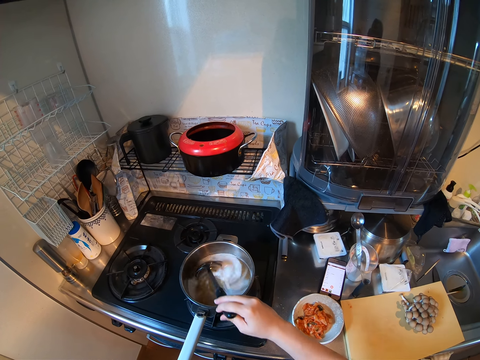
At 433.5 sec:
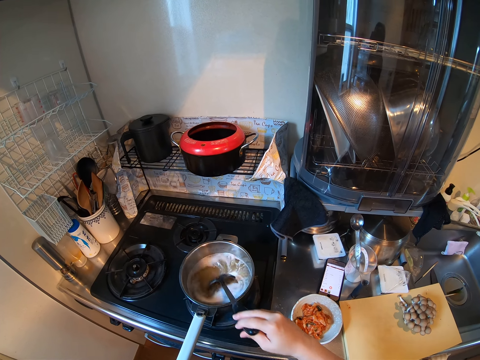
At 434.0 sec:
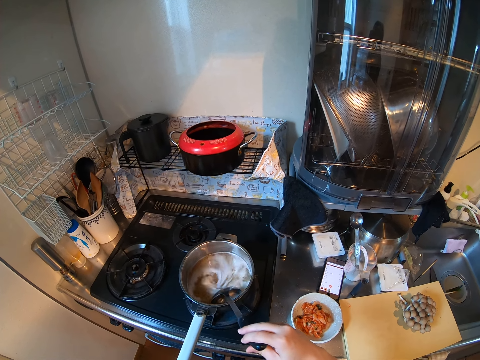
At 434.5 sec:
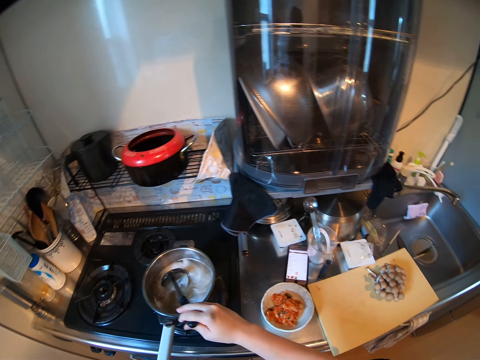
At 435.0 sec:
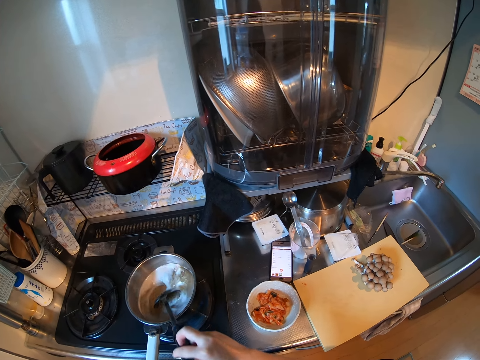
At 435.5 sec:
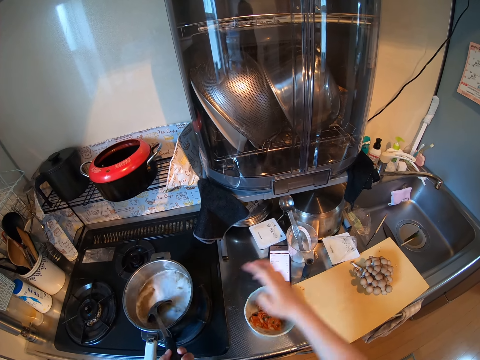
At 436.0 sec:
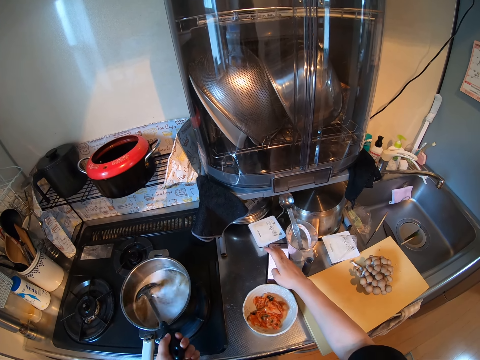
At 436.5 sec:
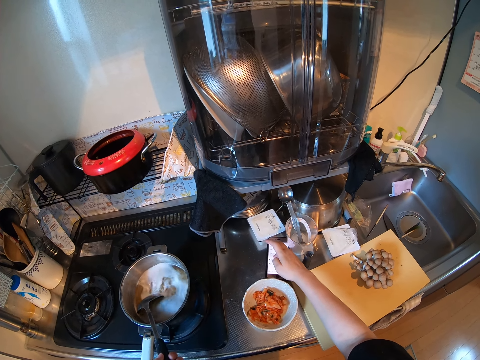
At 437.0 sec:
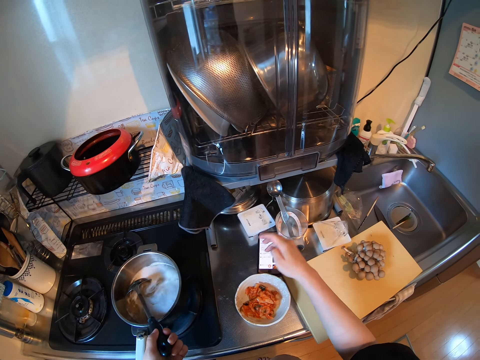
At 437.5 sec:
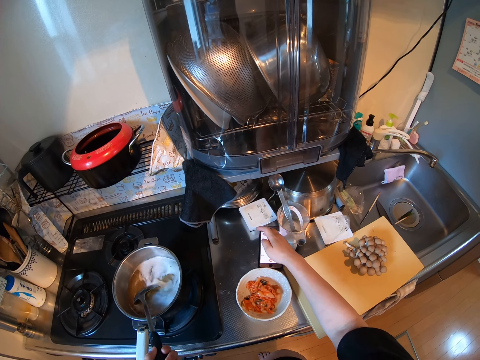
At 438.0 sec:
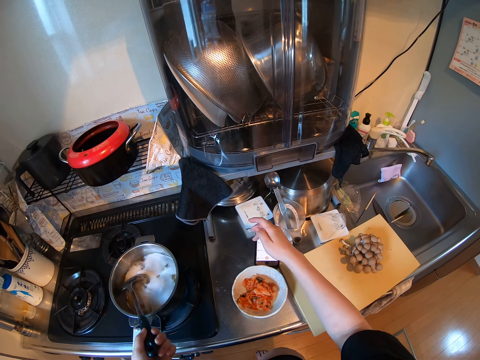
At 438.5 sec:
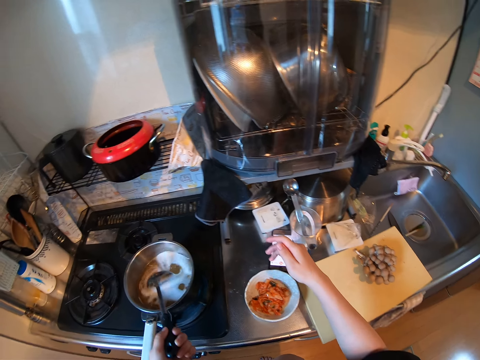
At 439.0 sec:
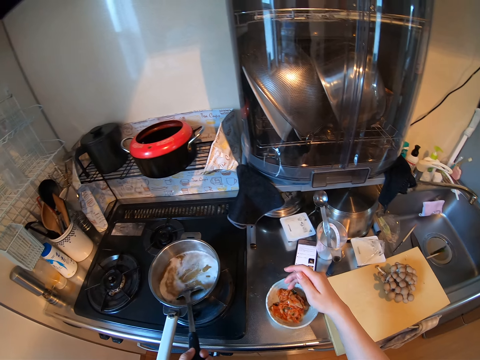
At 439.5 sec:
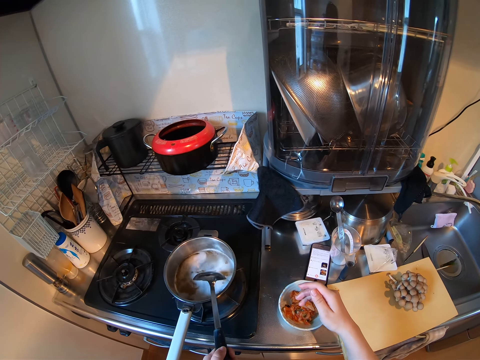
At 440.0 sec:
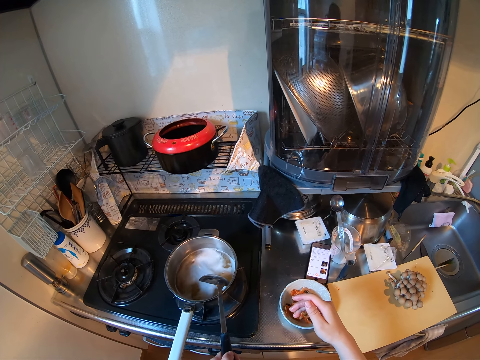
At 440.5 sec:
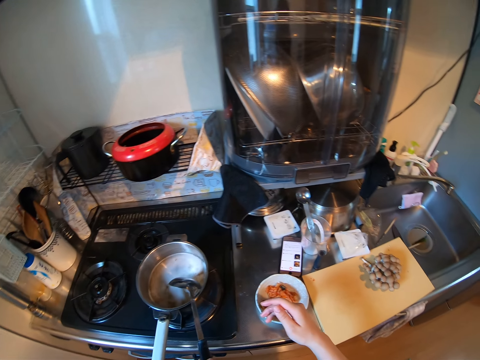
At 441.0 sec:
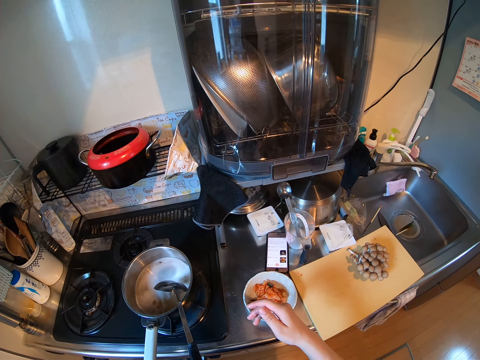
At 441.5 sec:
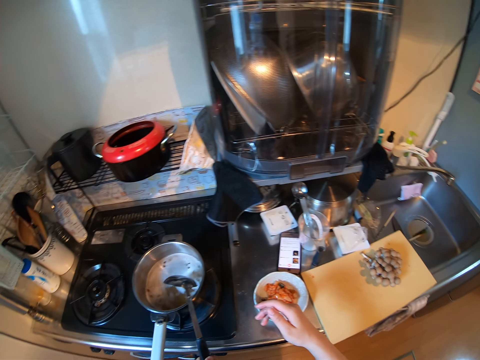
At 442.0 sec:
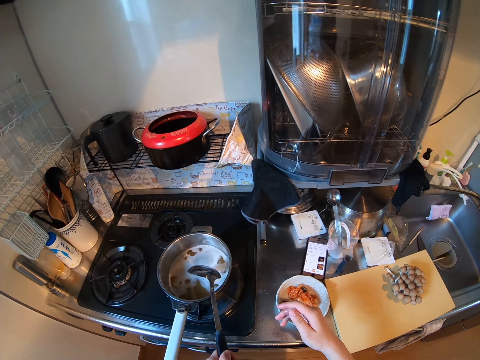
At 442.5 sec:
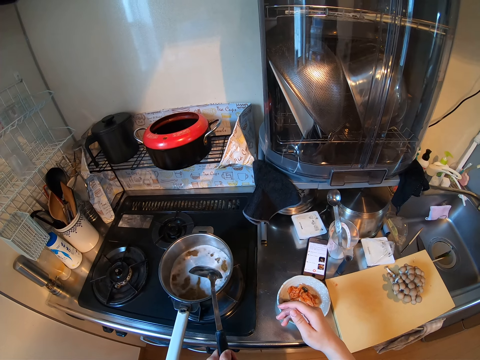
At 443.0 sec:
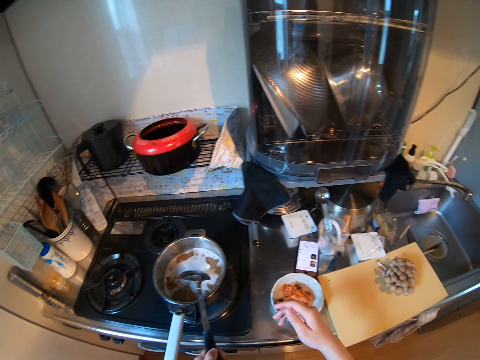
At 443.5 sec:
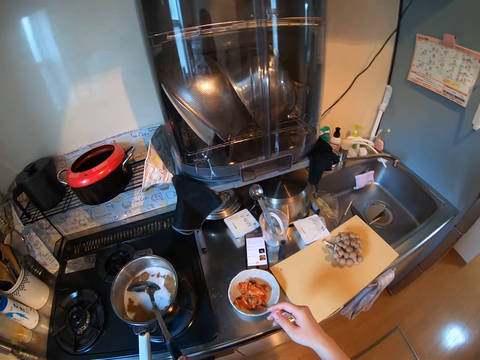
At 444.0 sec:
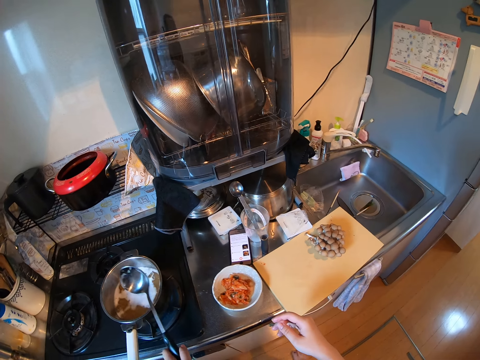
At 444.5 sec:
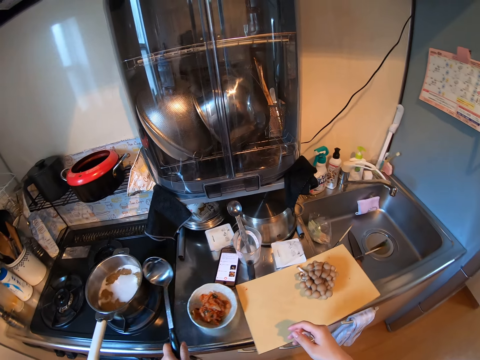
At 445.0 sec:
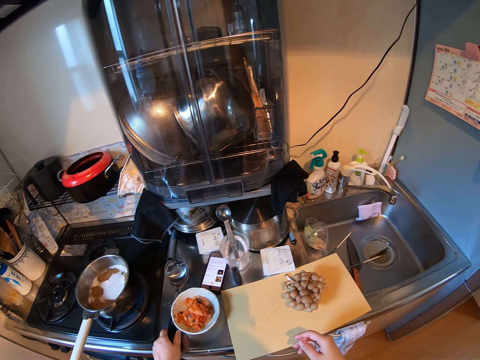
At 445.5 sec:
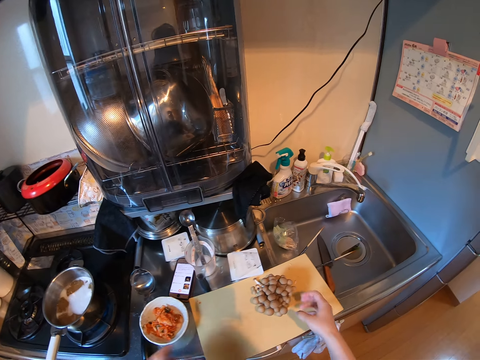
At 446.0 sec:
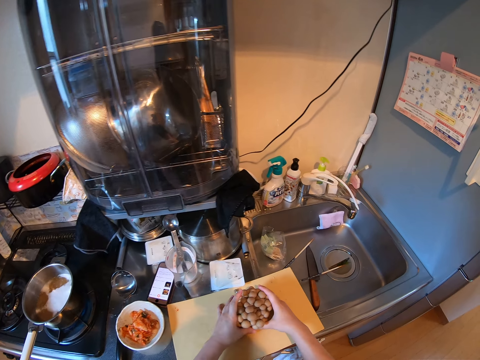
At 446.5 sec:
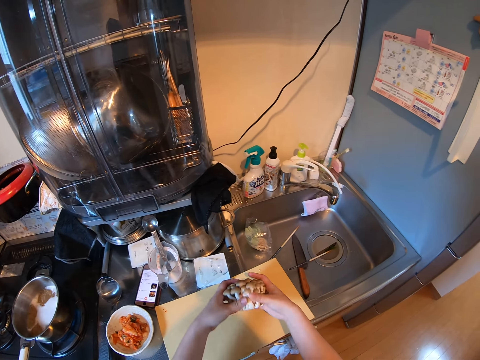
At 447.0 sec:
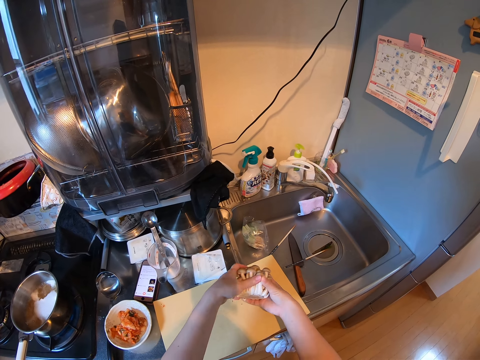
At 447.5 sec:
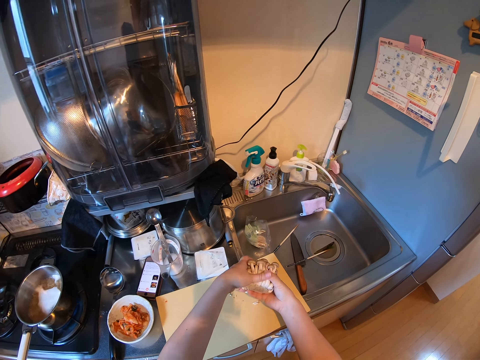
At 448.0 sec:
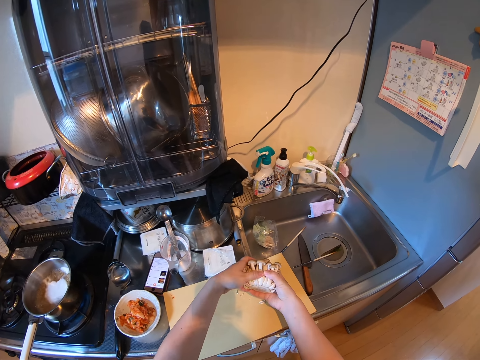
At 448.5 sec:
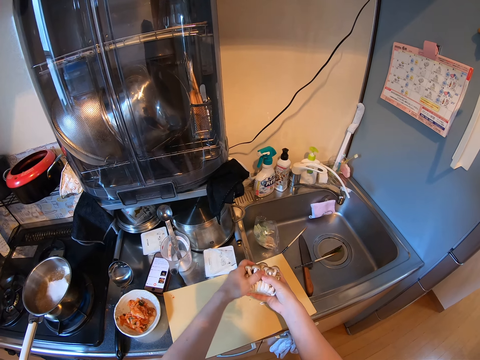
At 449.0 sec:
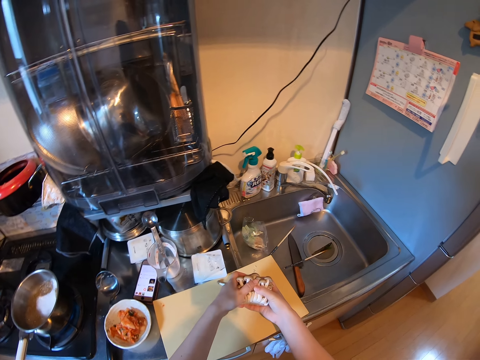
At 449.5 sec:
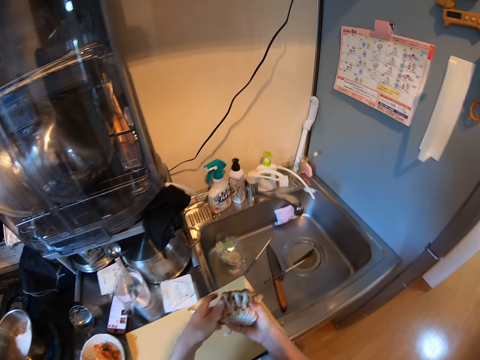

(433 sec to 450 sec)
The camera wearer scrolls the cell phone. They stir the liquid in the pan with the cooking spoon. They drop the cooking spoon on the kitchen worktop. They pick up mushrooms from the chopping board. They inspect the mushrooms.

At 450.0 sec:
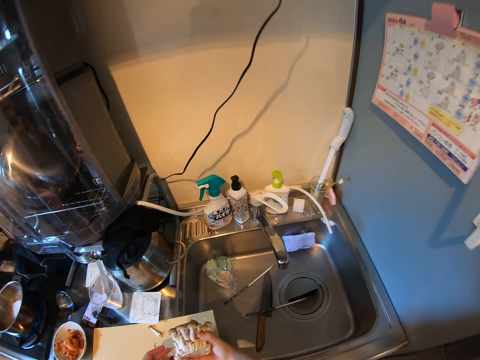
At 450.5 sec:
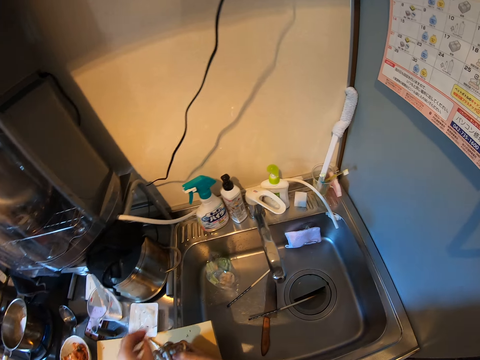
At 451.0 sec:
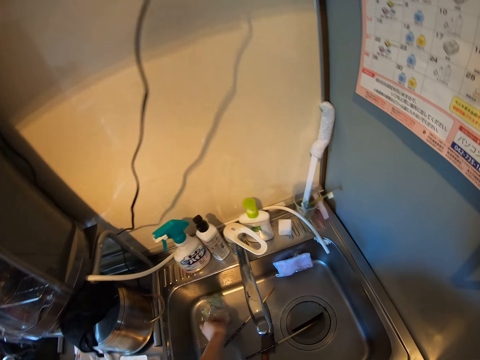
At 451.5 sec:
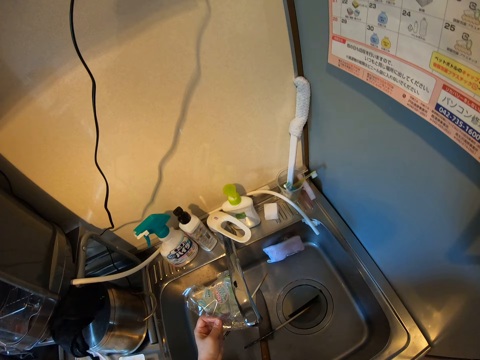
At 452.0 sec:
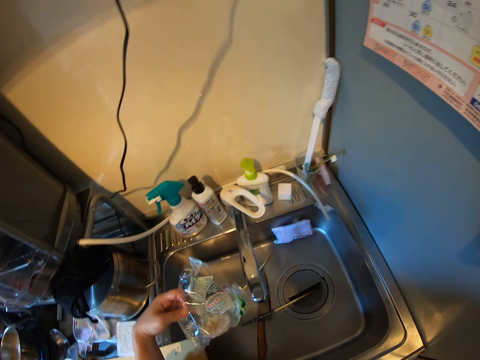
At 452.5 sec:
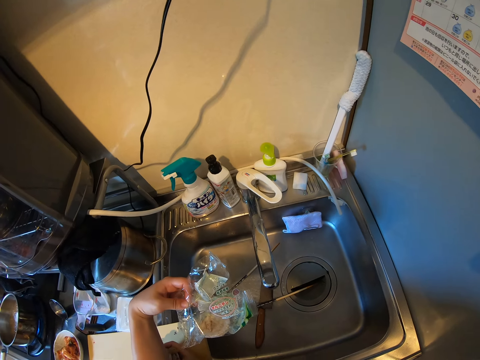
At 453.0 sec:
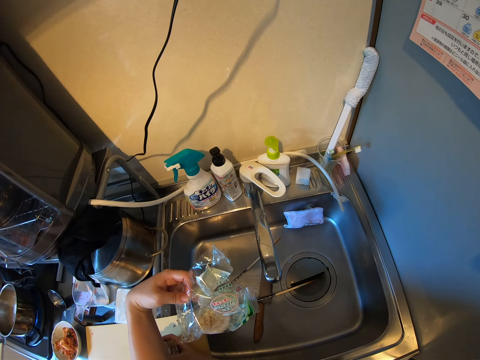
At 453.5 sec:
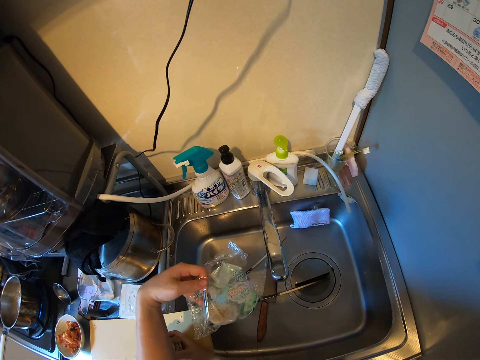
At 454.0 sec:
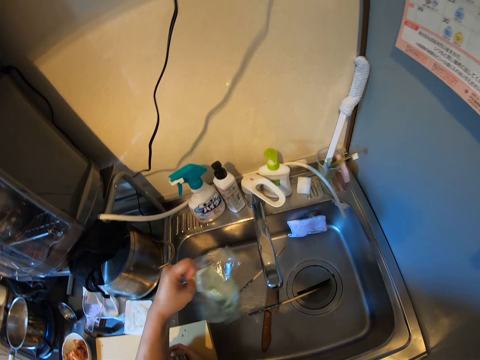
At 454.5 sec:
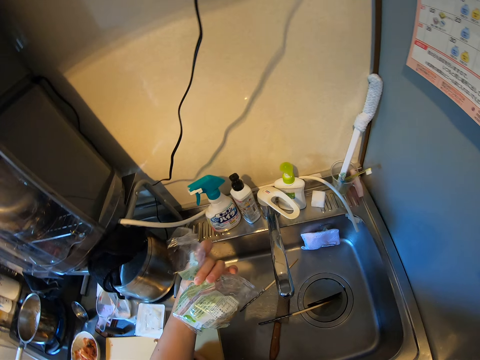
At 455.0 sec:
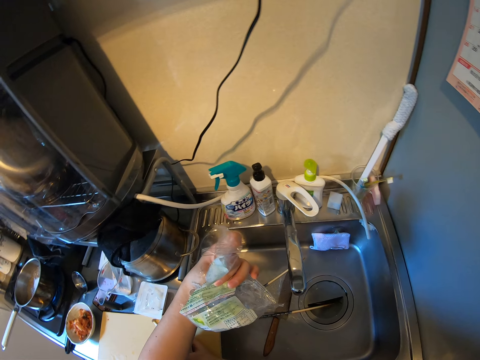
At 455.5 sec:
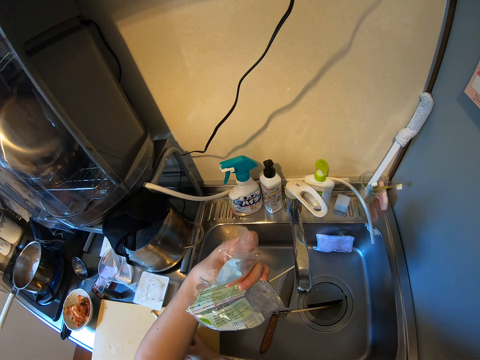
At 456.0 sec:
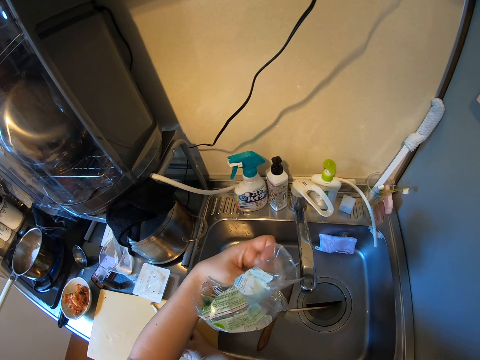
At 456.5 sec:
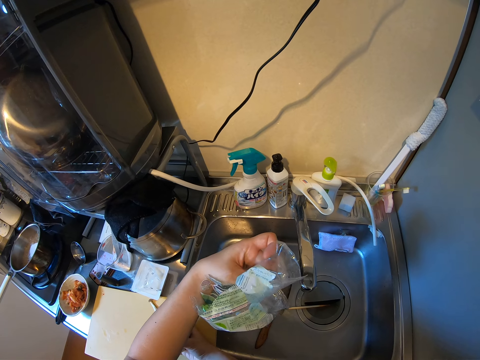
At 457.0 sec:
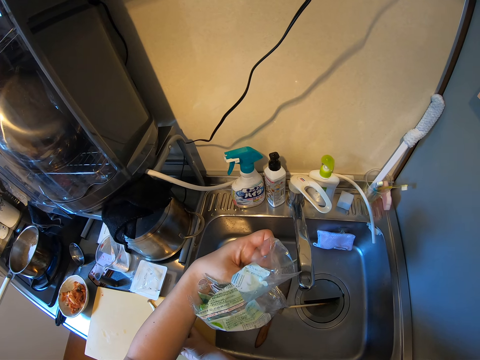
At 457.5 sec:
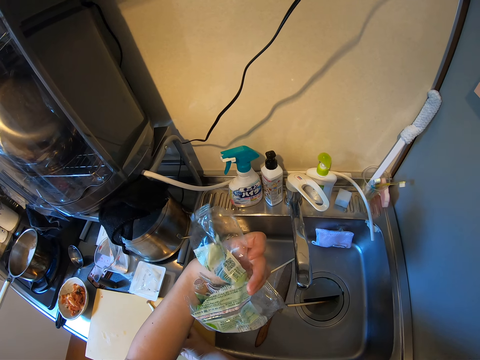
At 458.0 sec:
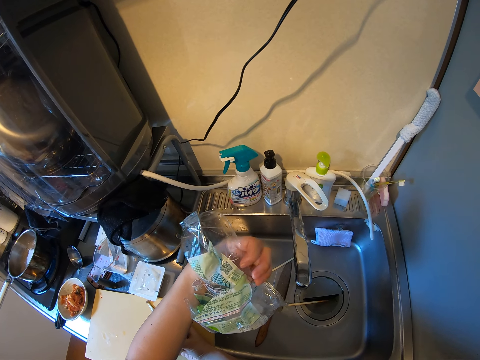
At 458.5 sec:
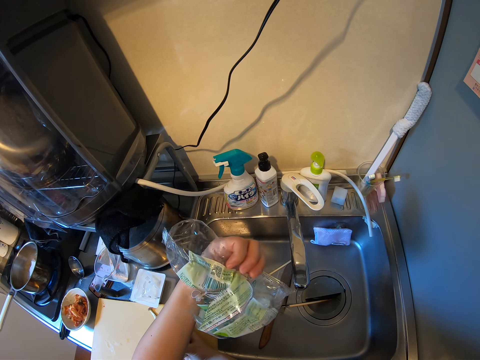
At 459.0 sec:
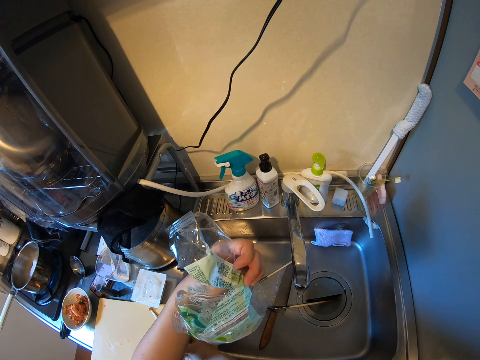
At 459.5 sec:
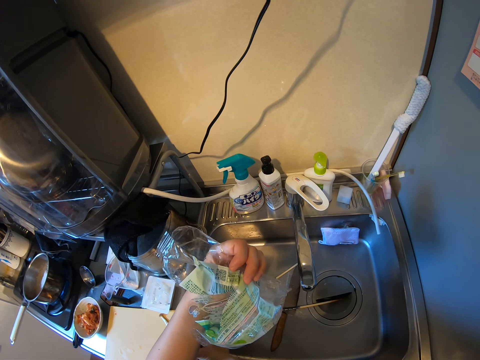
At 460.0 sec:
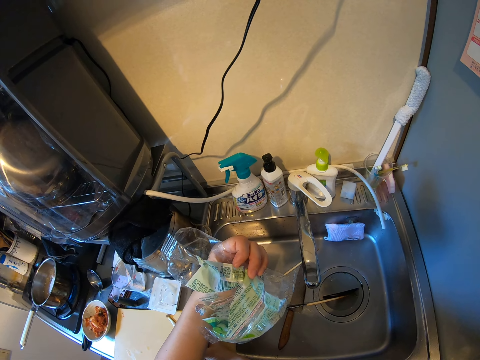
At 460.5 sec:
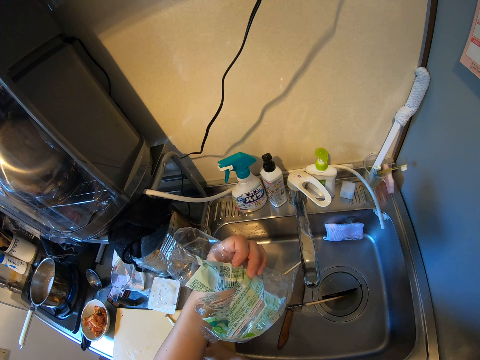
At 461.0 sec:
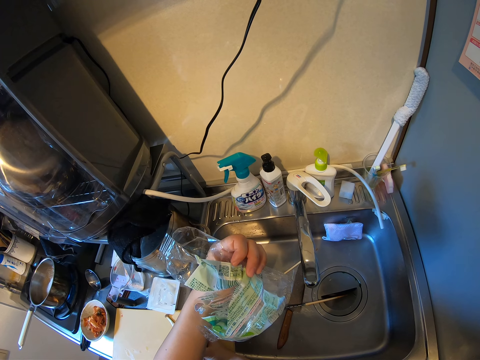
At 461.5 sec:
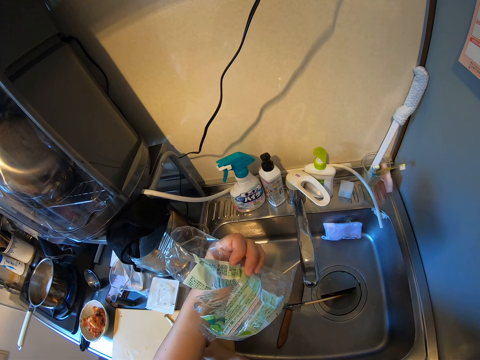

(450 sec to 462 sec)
The camera wearer picks up an empty wrapper or sachet from the sink. They read the sachet.
